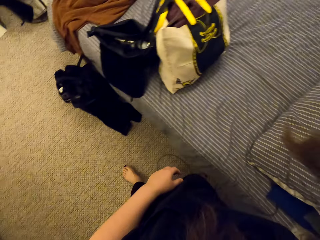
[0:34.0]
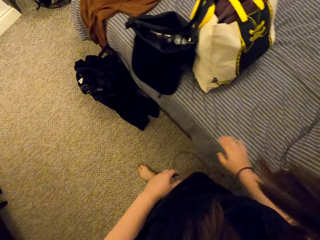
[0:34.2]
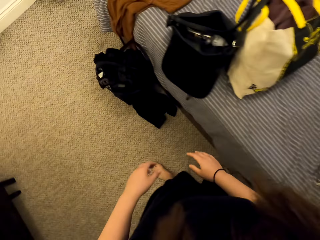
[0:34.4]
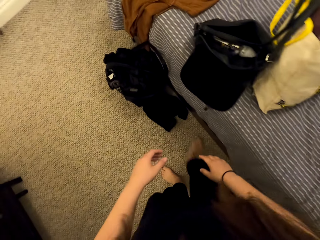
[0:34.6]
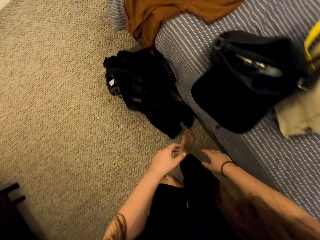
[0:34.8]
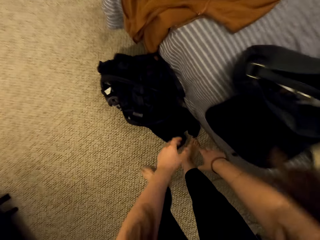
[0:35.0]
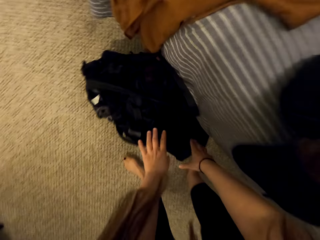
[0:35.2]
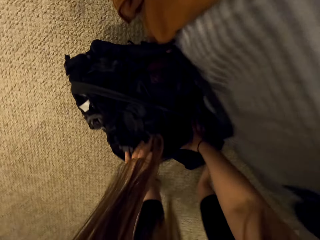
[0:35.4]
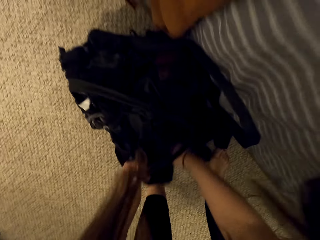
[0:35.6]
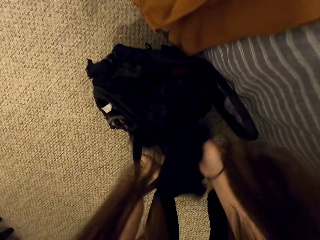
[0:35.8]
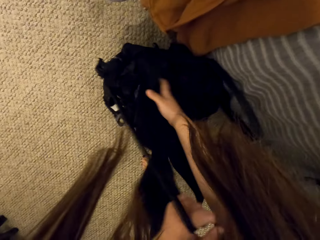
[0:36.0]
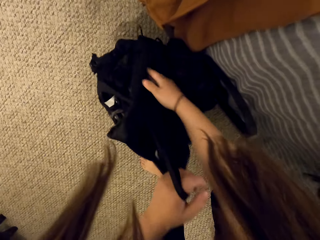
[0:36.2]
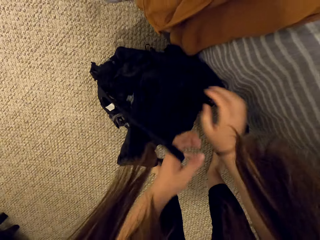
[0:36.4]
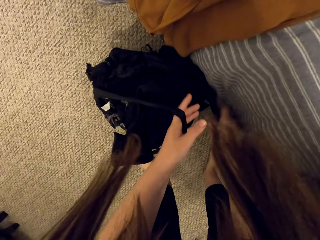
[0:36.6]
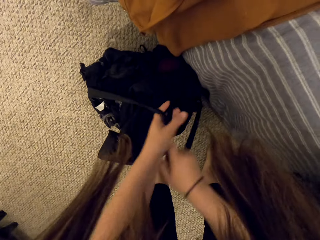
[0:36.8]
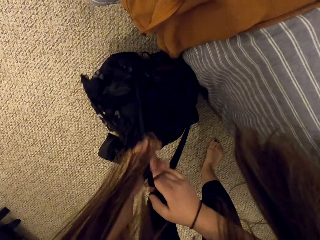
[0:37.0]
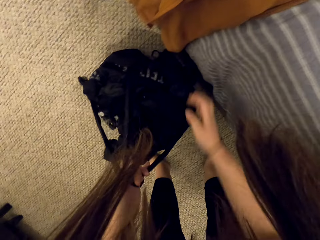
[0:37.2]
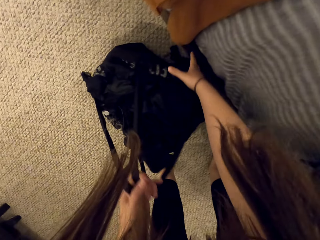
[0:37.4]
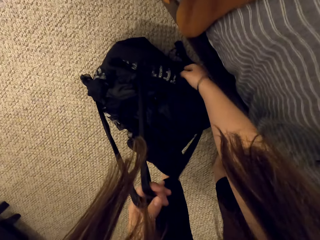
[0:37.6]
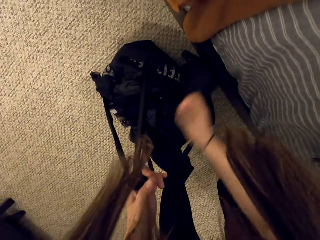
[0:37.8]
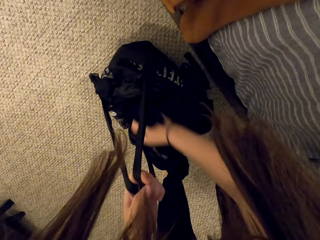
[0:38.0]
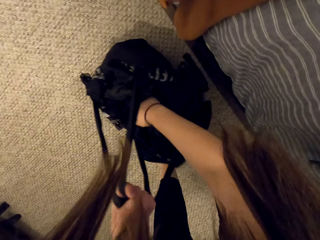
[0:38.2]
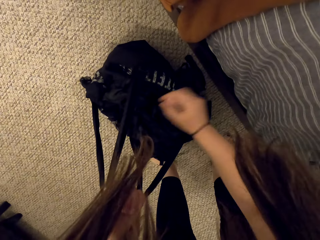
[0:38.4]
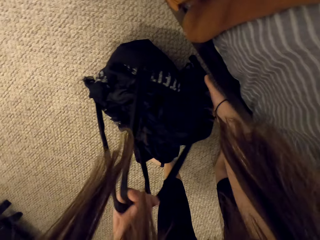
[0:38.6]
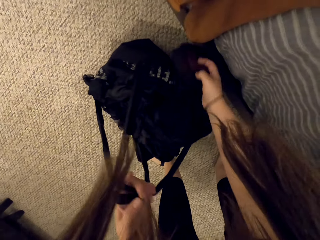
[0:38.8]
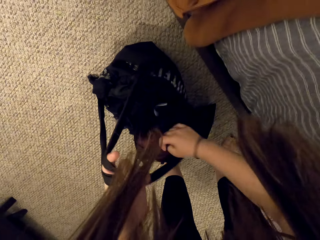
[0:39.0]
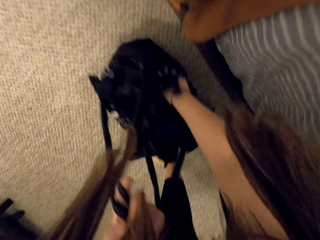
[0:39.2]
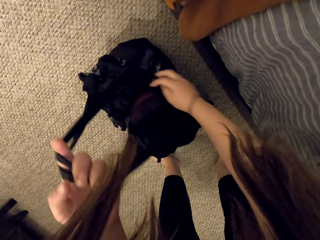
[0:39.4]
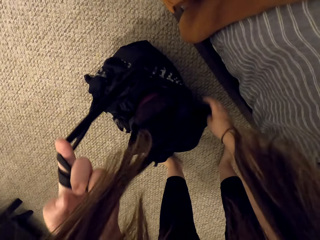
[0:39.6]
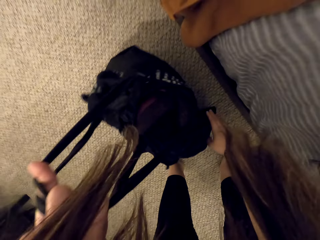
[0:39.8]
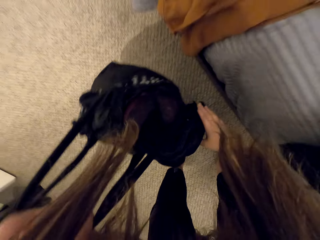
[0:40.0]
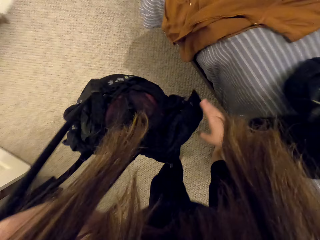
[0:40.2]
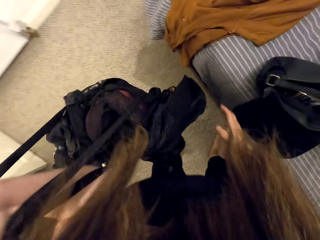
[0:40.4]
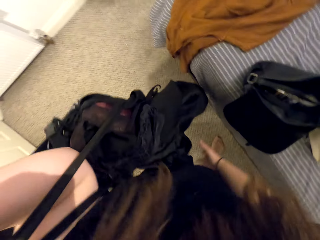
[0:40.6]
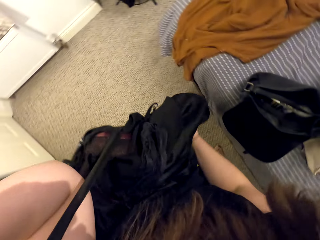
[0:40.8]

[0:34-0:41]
The camera wearer collects the cloths. They hold the handles of the bag, put clothes in the bag, and carry the bag.

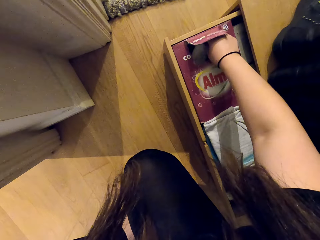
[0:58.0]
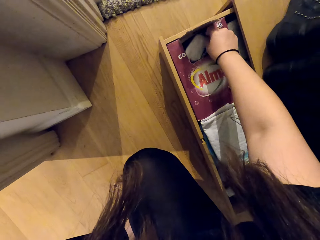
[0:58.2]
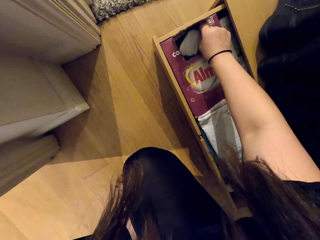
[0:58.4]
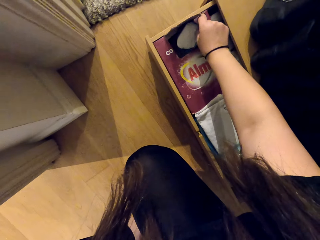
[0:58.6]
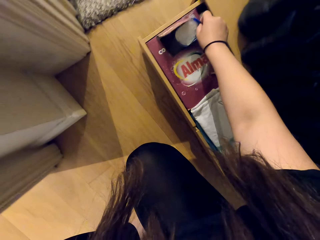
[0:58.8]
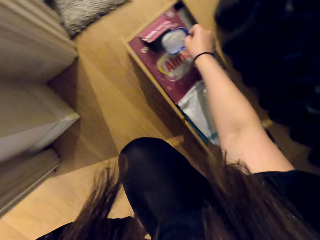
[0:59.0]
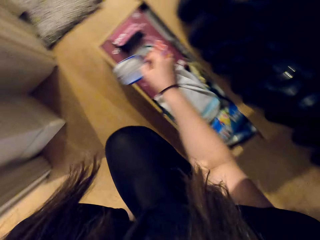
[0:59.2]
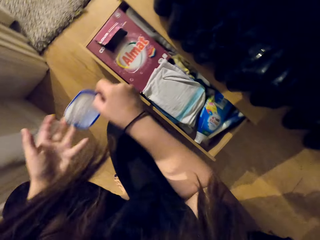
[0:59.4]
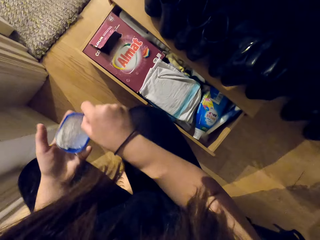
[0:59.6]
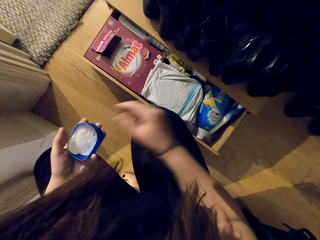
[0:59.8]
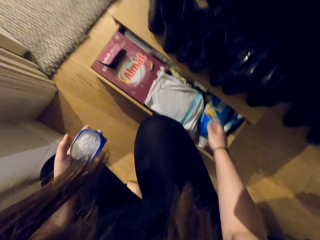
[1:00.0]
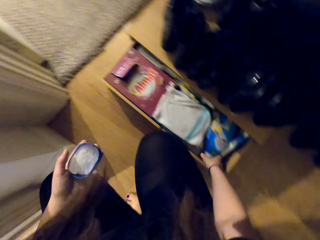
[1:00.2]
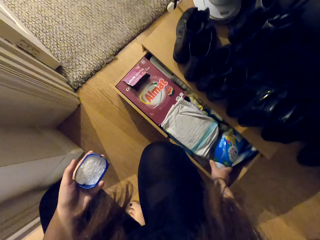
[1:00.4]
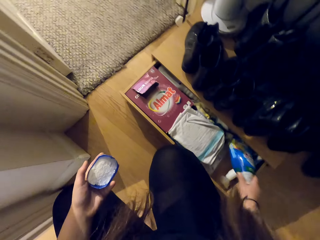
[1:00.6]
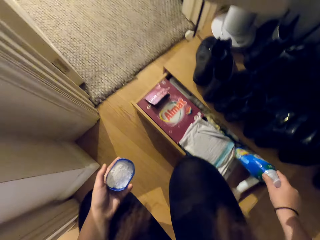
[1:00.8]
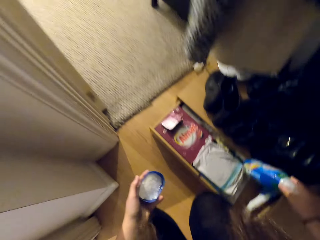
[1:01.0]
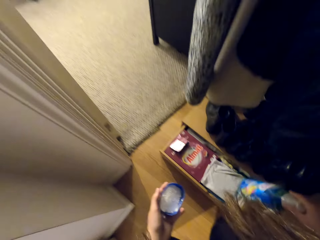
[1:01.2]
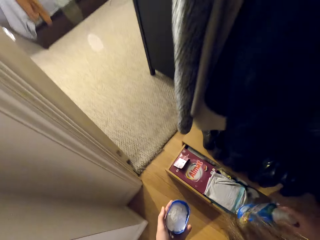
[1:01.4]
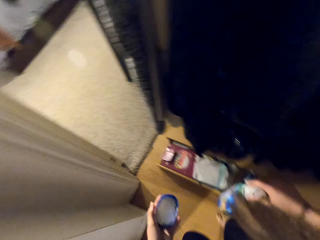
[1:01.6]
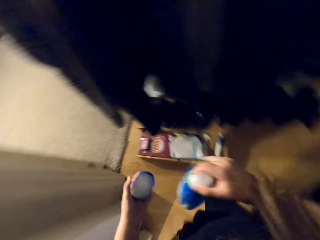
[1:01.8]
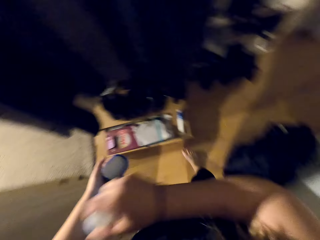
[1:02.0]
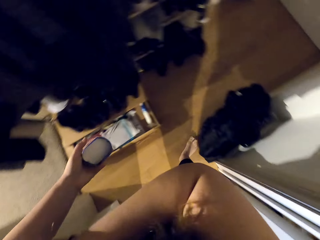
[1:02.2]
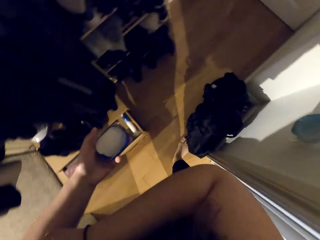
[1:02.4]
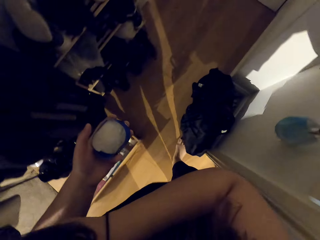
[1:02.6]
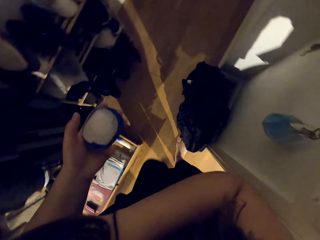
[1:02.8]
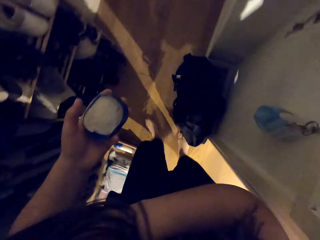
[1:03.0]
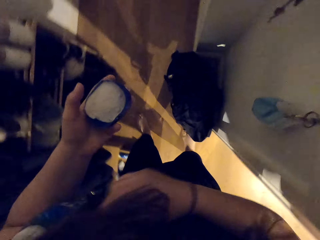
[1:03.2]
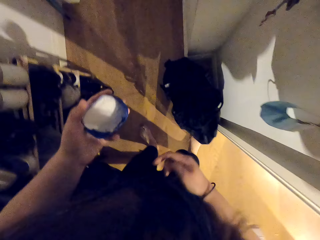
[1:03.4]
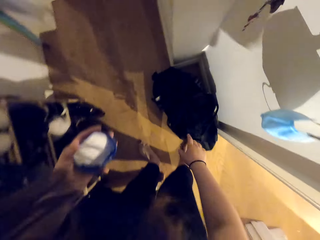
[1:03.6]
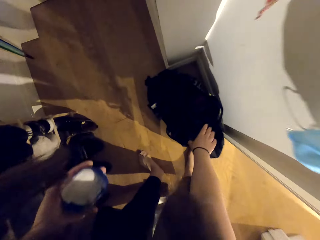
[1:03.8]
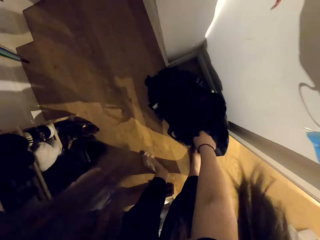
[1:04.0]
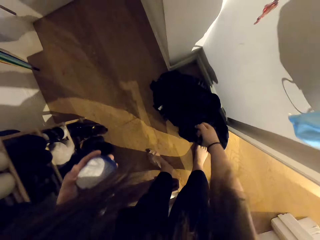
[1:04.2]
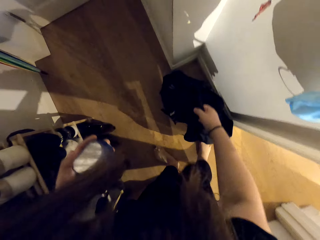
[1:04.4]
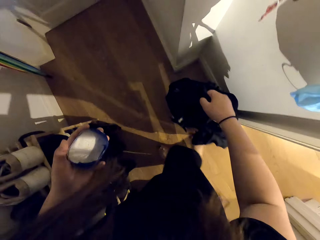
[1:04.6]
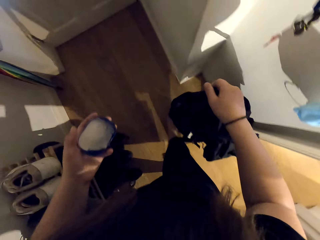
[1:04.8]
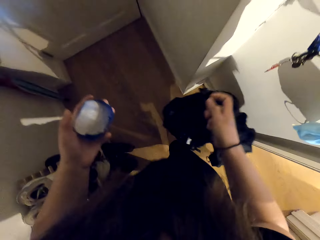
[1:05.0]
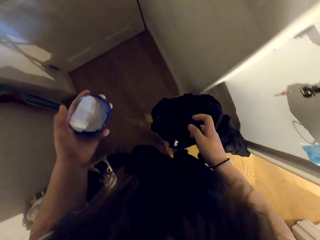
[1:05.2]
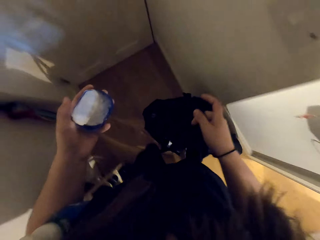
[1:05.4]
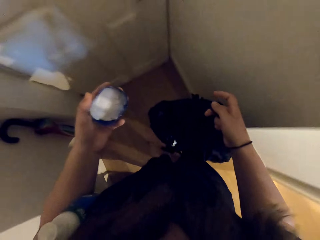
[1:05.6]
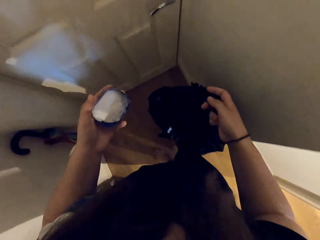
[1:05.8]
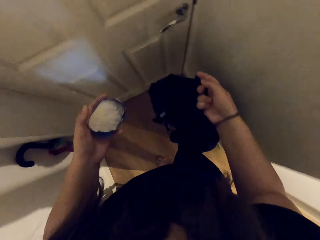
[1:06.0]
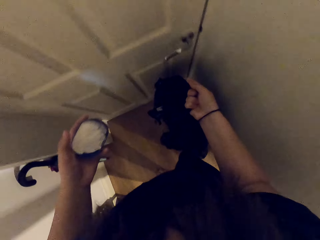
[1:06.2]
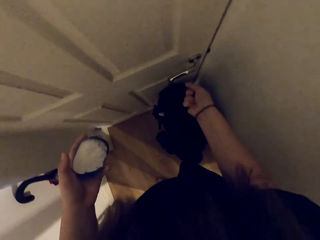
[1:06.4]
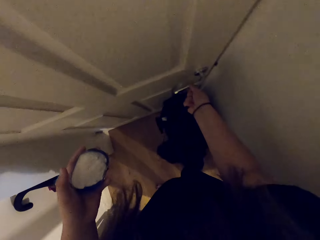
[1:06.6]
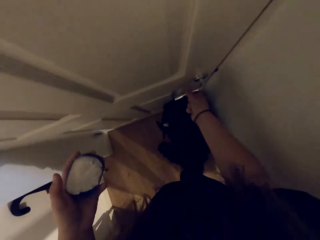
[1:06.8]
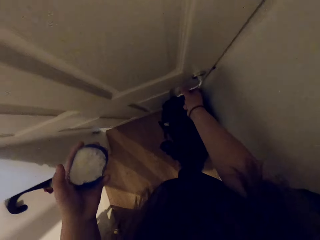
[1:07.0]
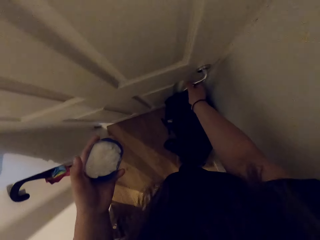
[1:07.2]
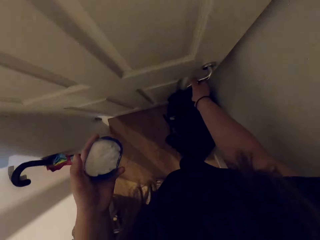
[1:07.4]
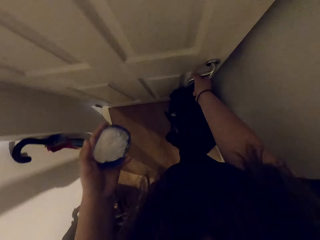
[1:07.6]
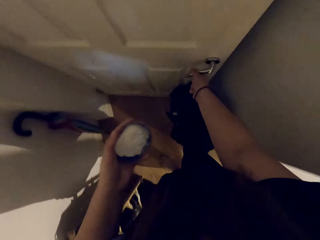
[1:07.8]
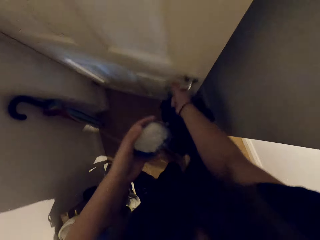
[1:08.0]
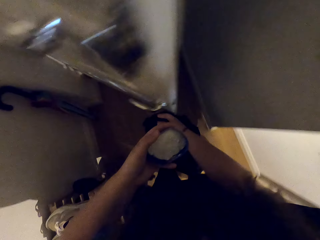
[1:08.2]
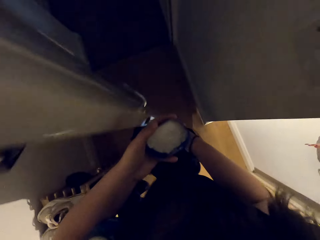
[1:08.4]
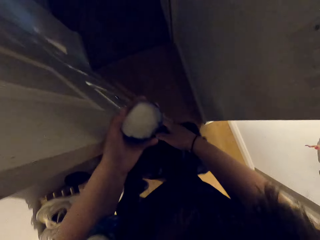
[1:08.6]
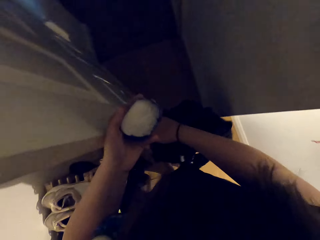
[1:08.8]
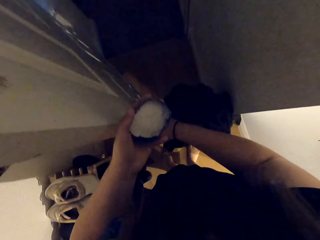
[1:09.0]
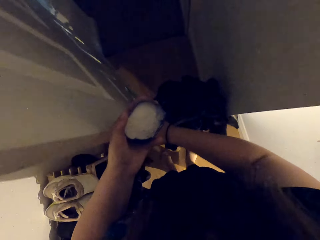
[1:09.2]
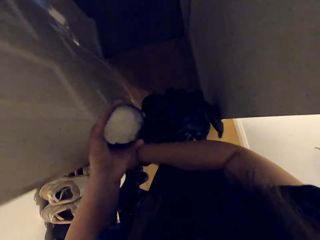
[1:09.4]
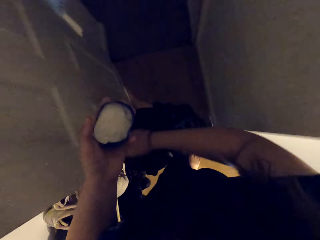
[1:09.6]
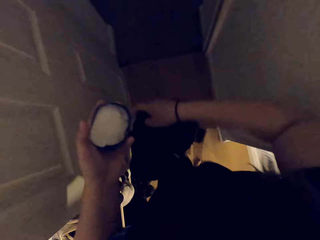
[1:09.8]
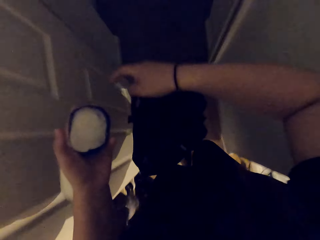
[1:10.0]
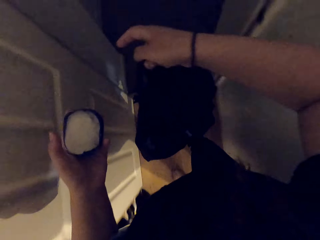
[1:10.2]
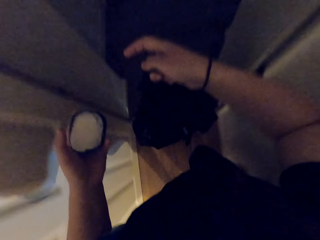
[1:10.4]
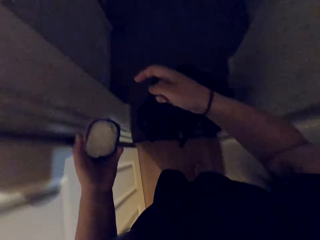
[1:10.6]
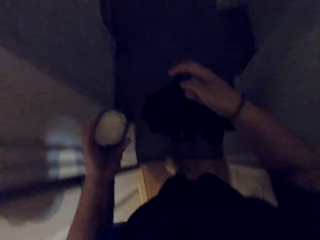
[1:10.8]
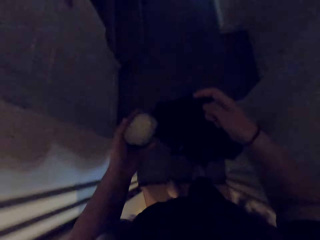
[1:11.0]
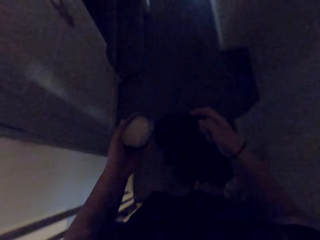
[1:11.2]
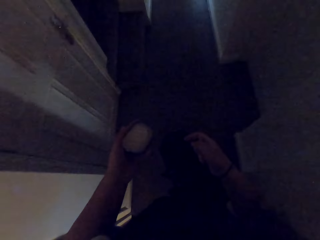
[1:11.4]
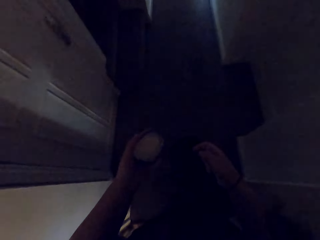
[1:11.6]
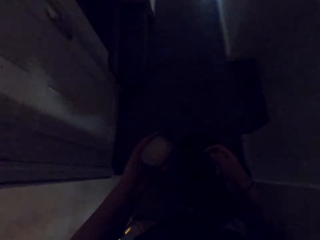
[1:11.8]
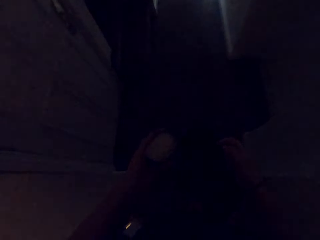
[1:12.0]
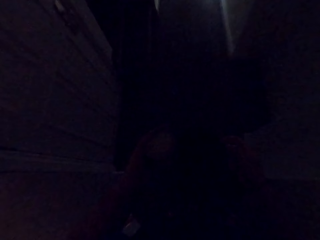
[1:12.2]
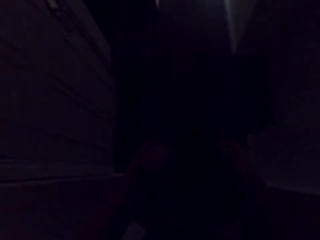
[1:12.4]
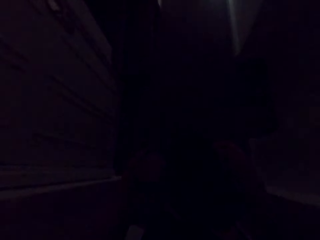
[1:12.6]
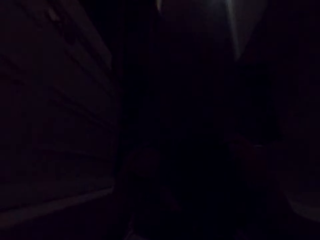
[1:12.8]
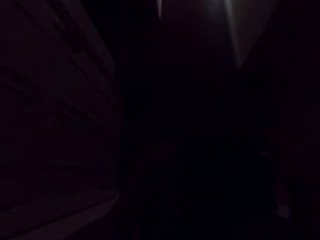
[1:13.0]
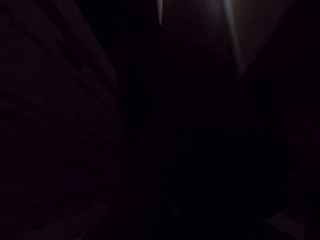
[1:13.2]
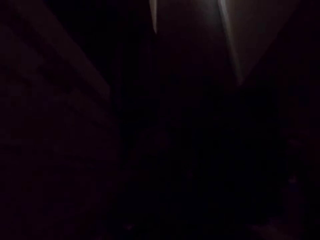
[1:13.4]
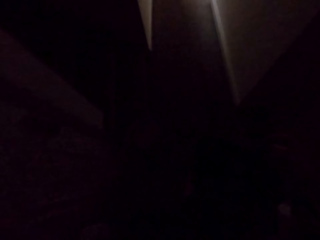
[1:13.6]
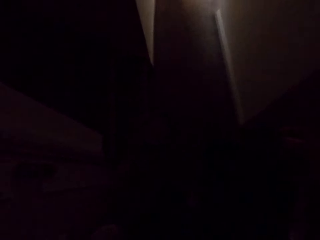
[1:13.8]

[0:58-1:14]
The camera wearer scoops Omo powder from the box. They pick fabric softener from the drawer. They pick the bag from the floor. They open the door.
